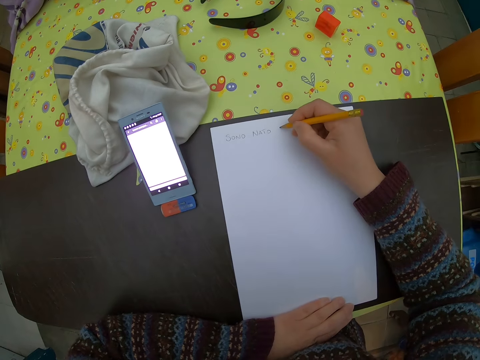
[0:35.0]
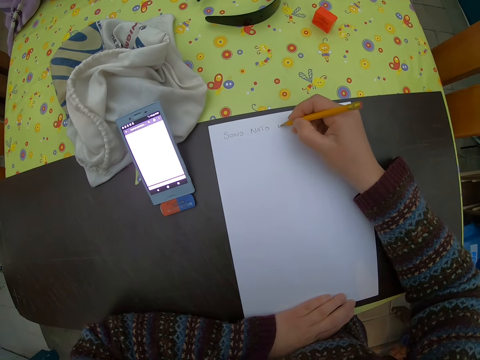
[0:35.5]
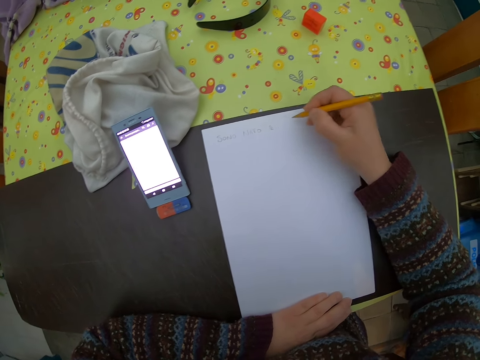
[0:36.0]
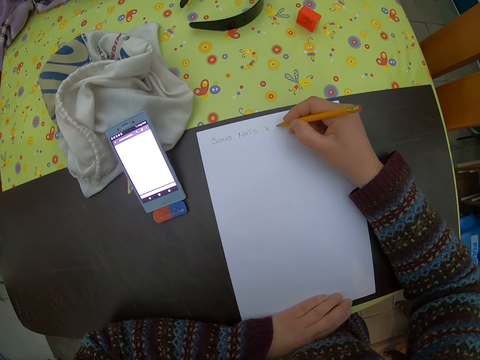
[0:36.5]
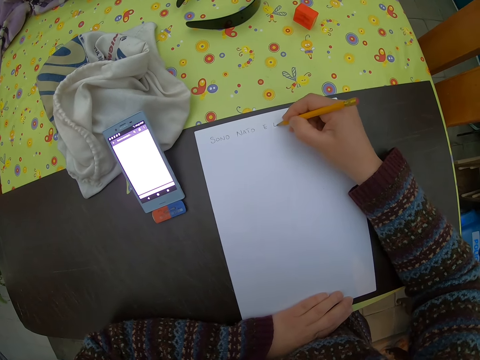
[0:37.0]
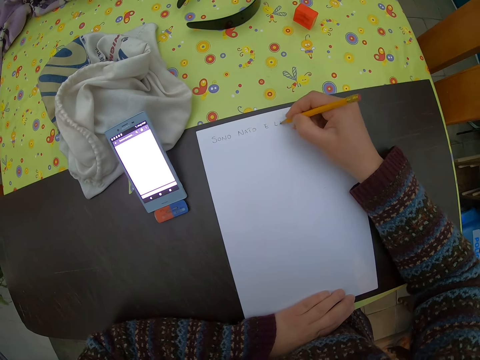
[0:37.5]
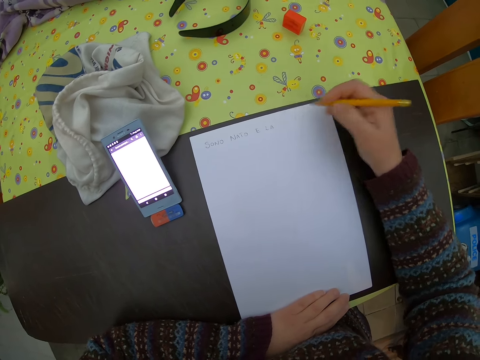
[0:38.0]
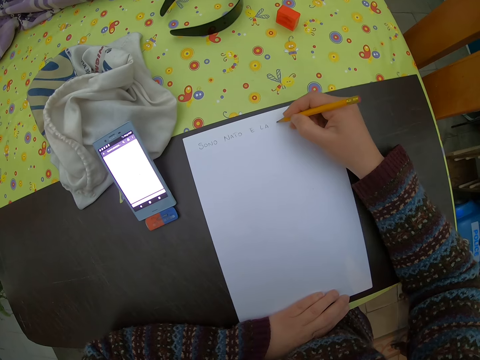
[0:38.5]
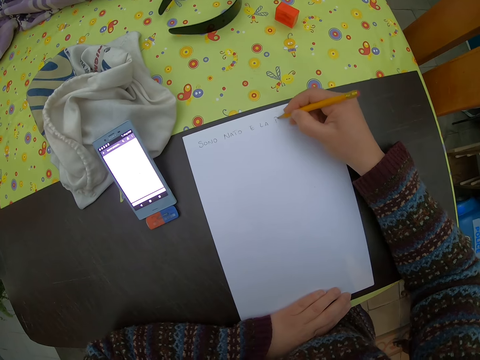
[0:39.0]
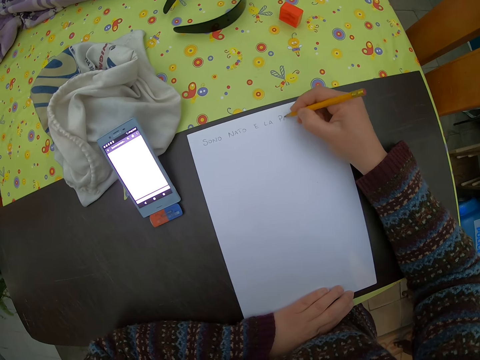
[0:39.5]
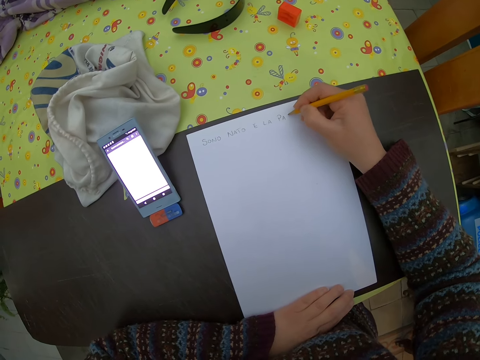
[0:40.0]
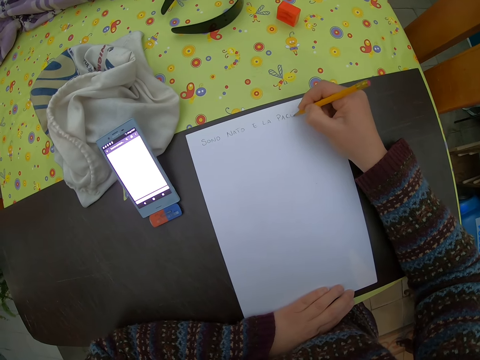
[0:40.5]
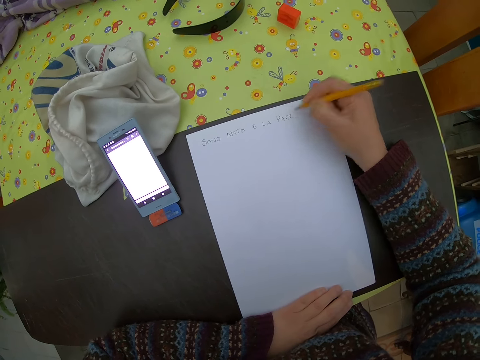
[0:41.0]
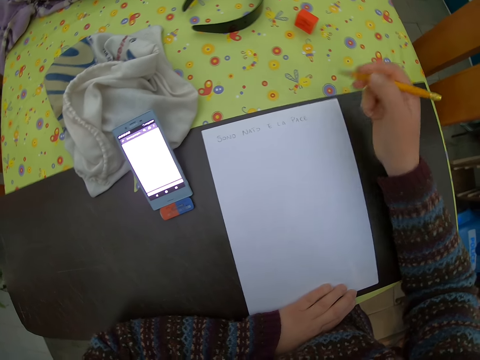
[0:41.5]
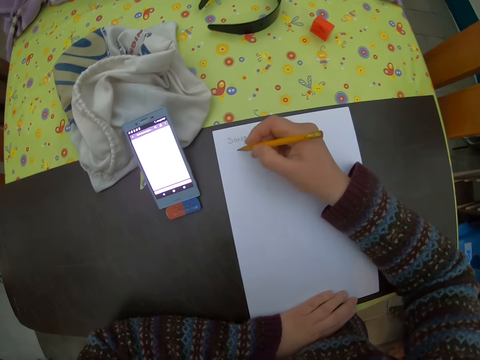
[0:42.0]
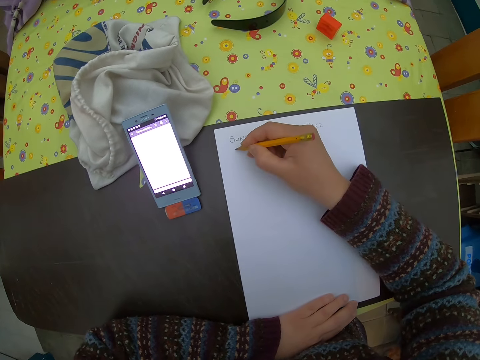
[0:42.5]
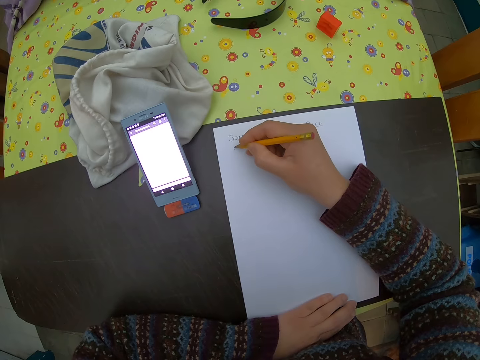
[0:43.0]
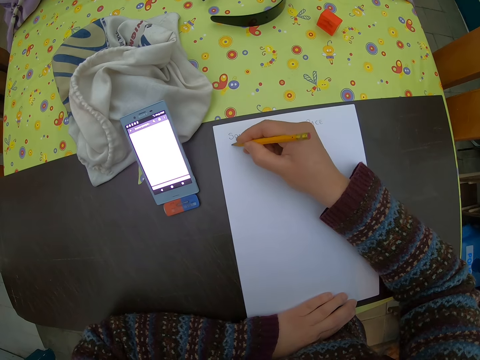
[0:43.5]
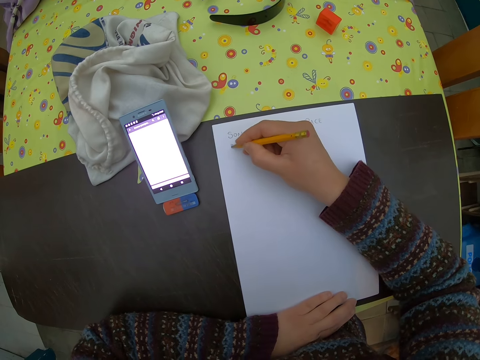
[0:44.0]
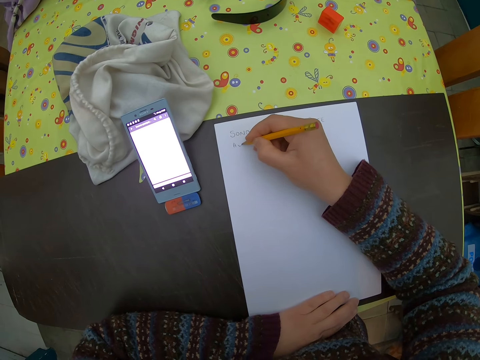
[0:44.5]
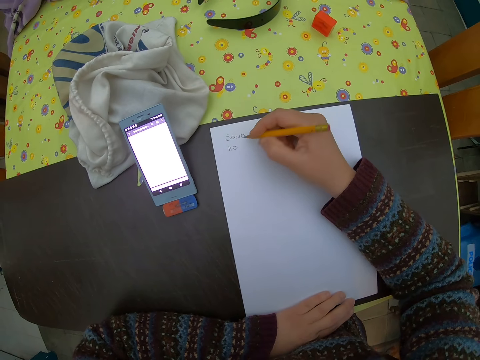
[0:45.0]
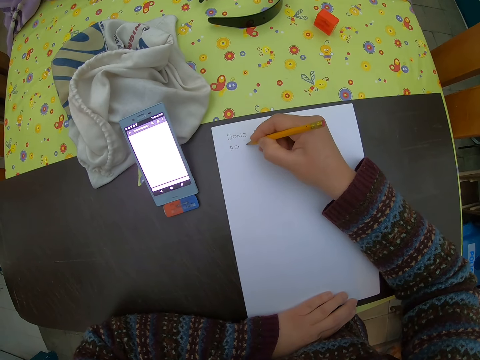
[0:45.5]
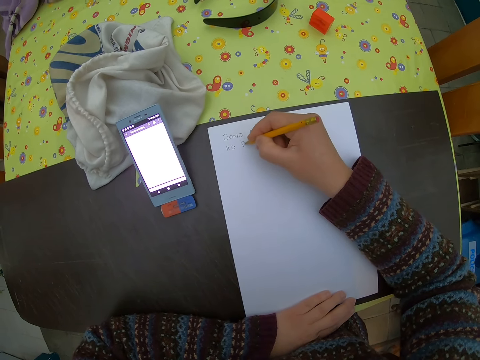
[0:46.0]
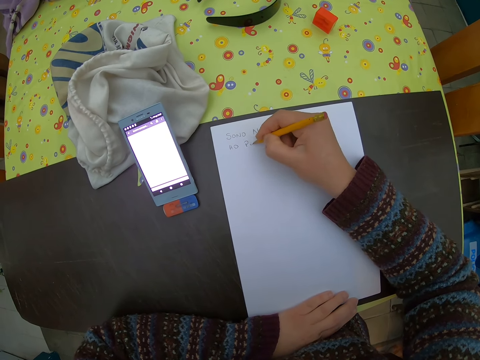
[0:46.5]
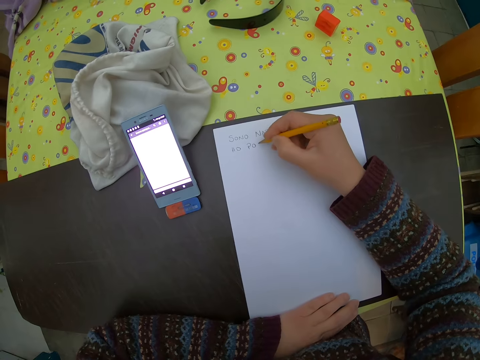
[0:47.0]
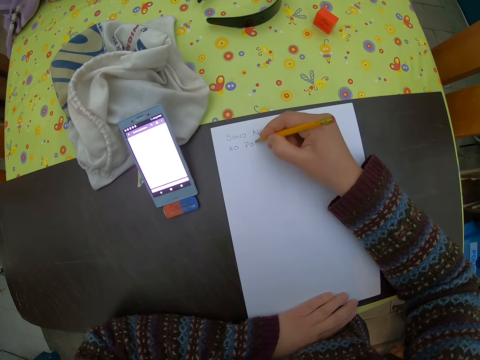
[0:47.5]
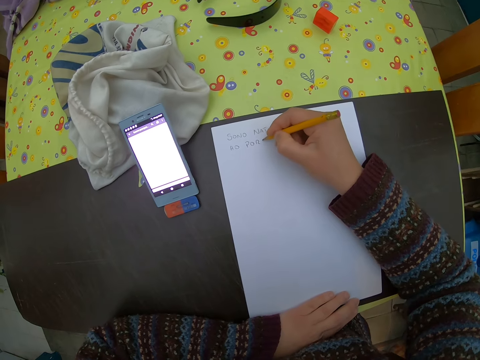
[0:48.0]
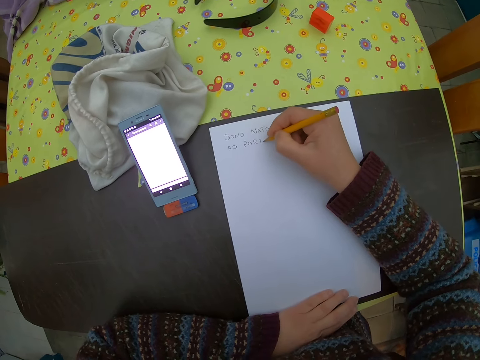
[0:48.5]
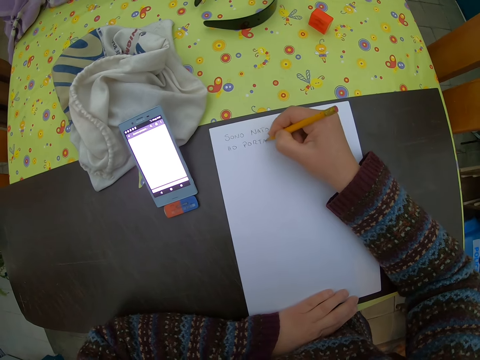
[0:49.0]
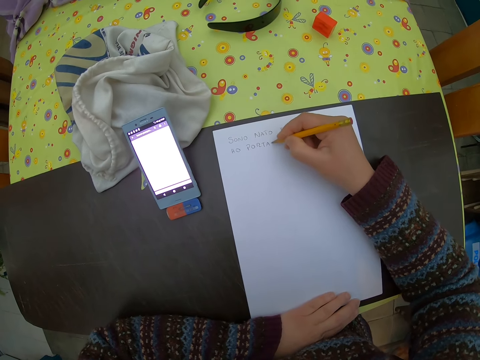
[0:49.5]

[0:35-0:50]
The camera wearer writes on the paper.

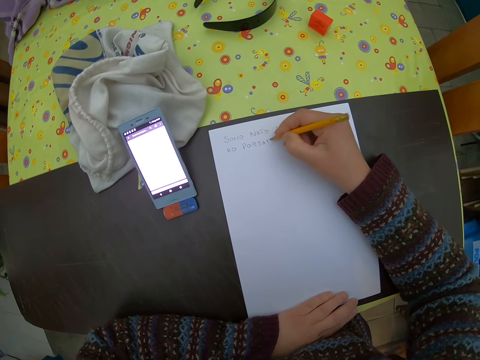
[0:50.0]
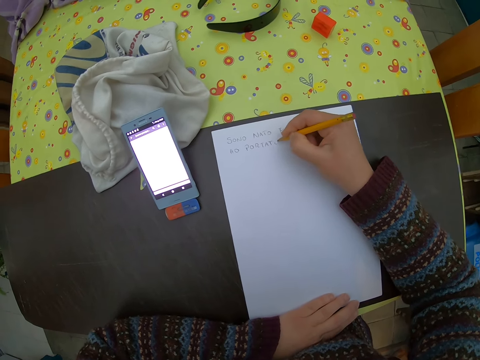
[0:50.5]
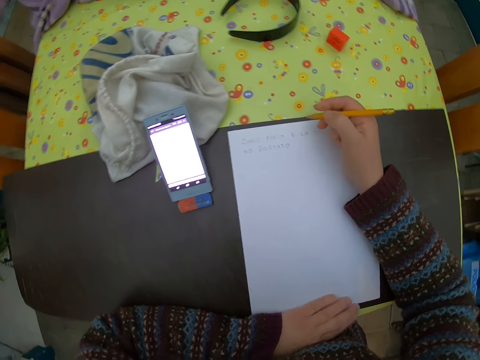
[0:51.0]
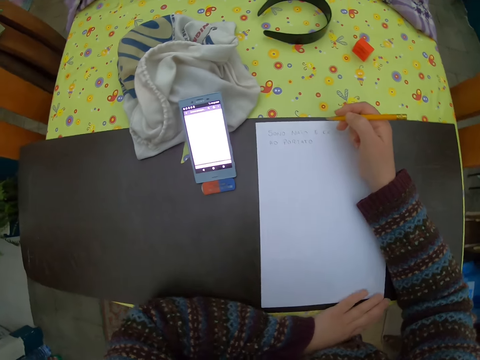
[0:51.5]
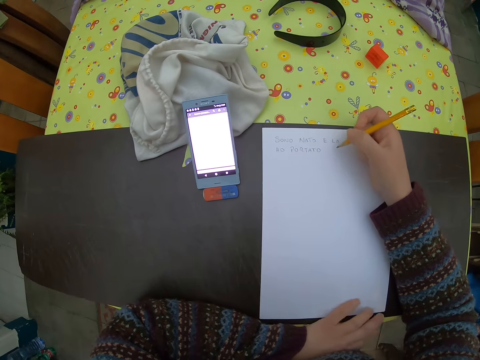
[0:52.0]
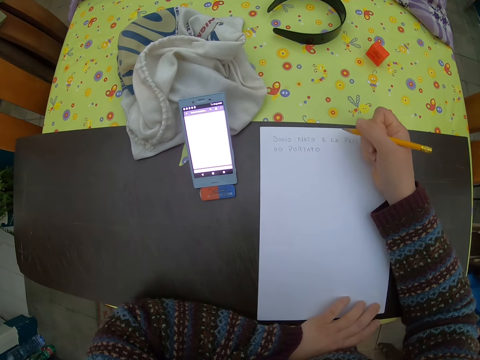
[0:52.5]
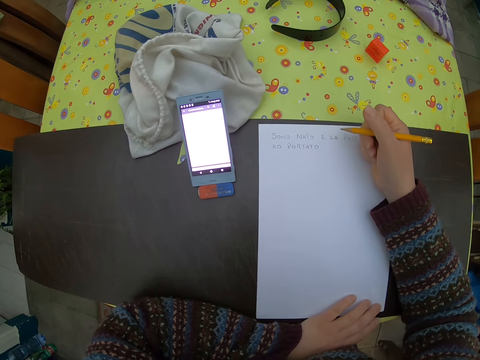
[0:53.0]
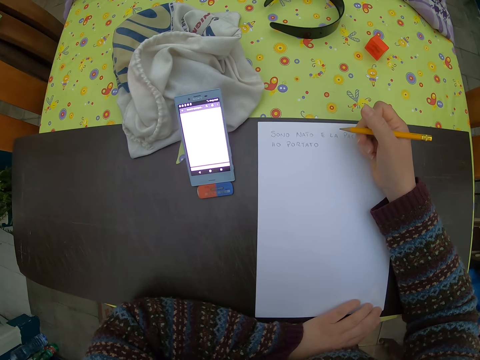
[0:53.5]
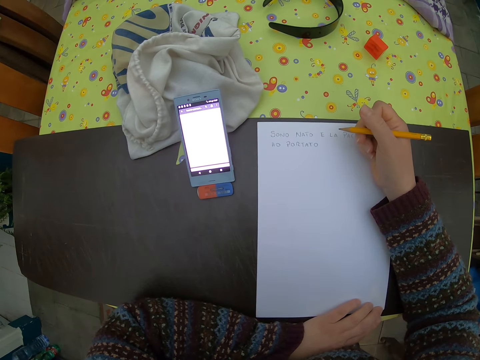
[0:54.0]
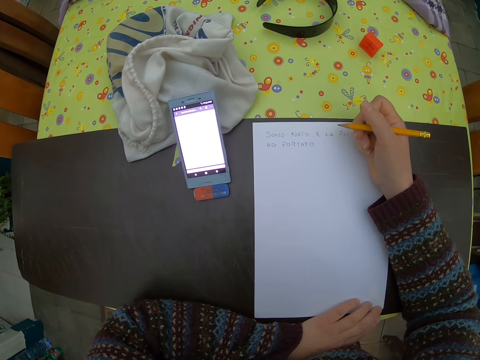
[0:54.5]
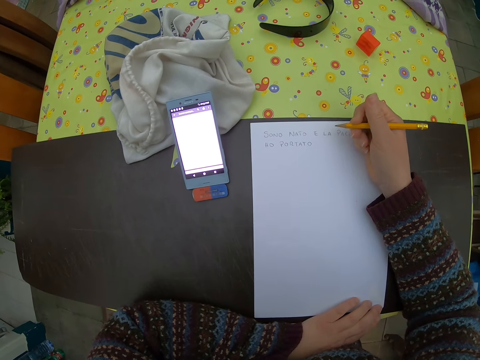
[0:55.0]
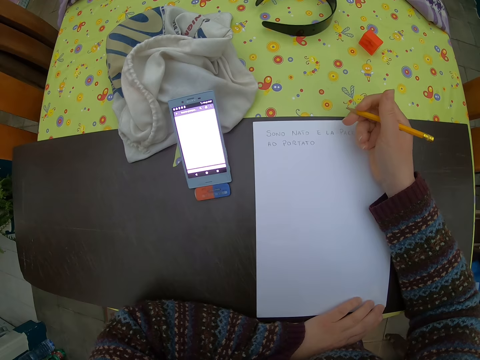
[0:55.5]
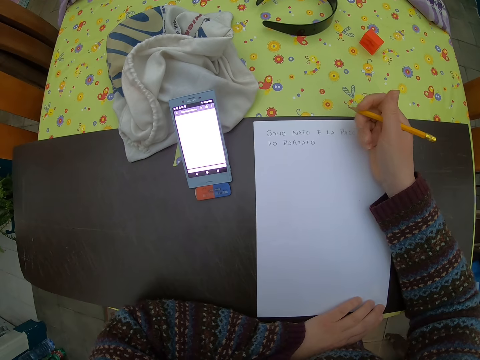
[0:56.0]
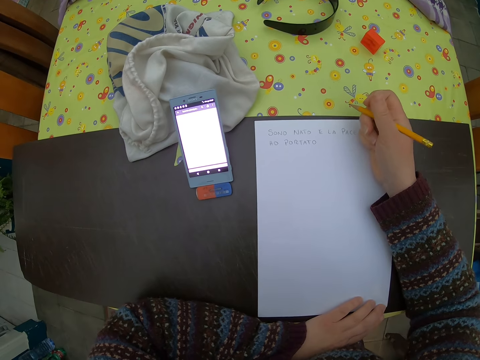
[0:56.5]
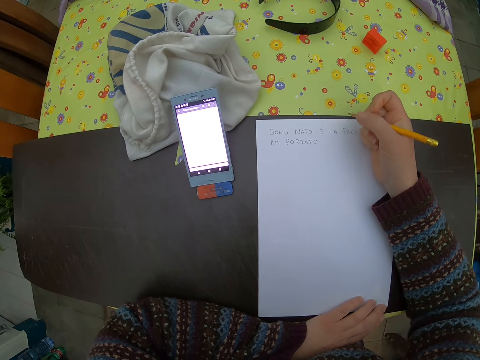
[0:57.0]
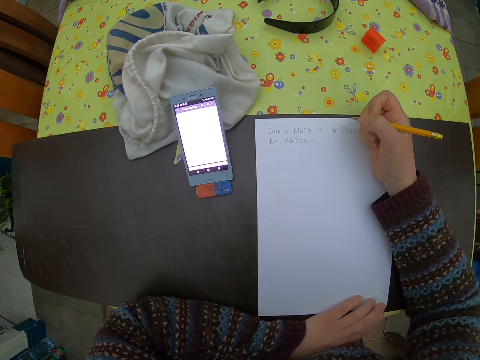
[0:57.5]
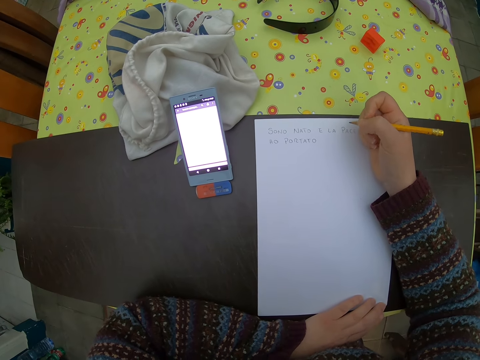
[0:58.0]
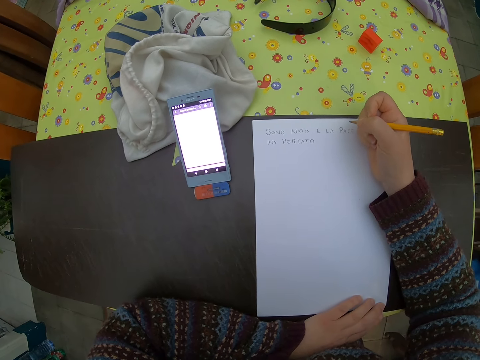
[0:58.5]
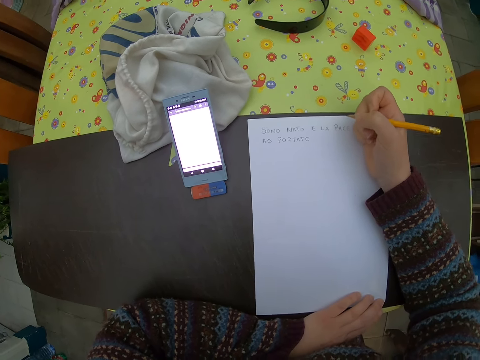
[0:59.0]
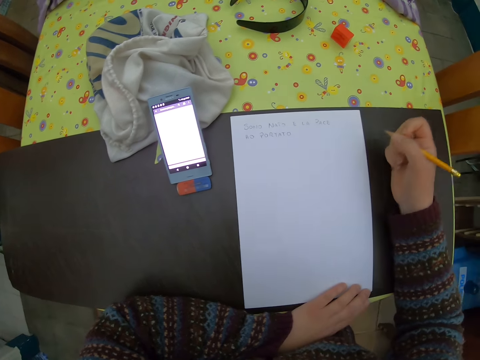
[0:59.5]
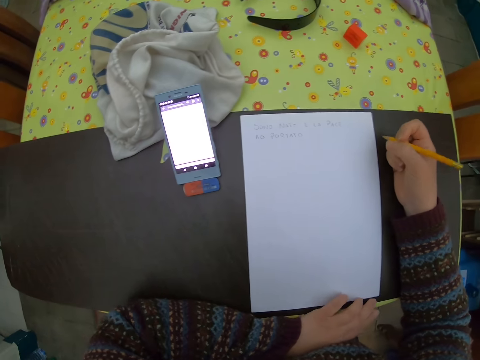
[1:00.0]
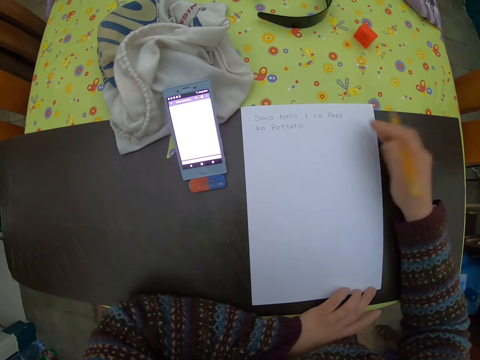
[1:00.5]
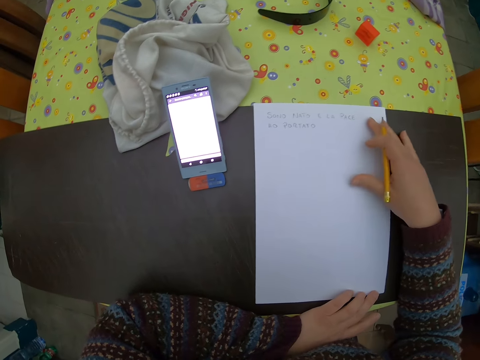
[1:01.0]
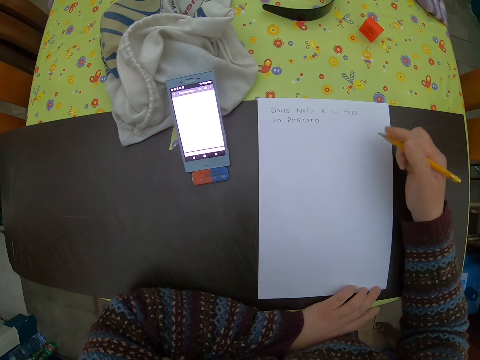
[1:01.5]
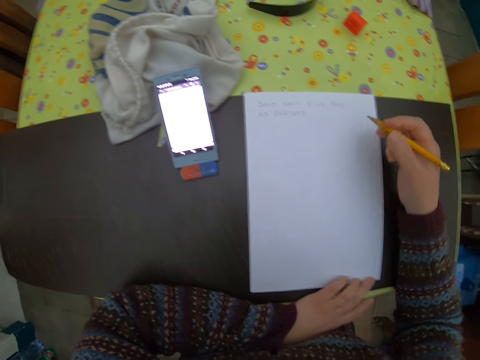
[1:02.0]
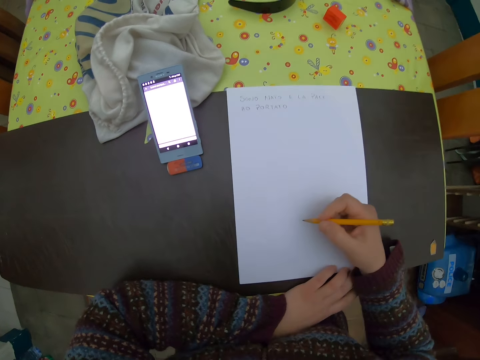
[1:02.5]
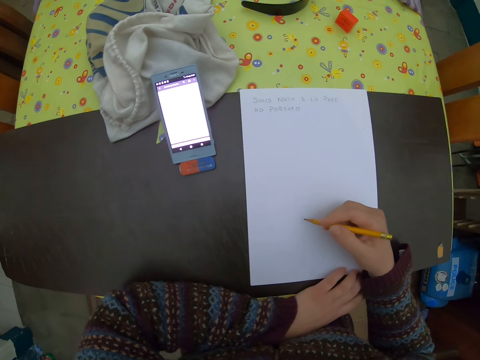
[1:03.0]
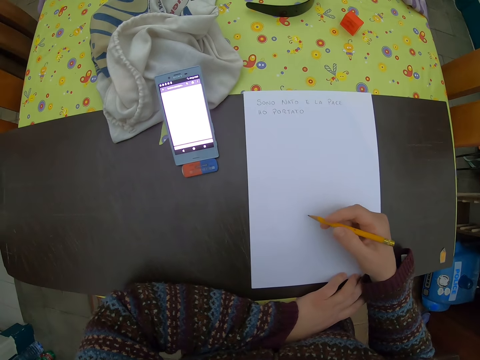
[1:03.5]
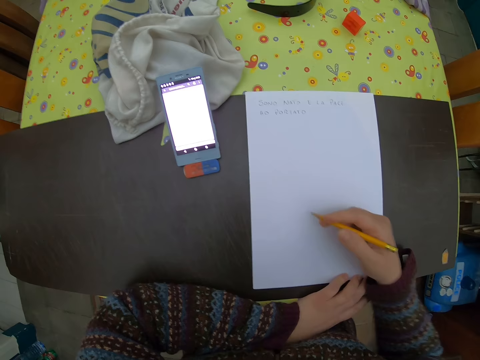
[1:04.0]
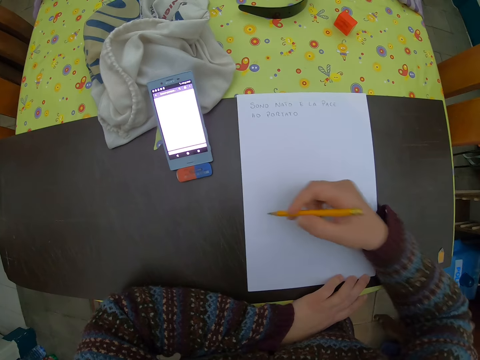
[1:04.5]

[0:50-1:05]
The camera wearer looks around. She moves the hand. She adjusts the paper on the table with her left hand. She holds the paper on the table with her left hand. She adjusts the paper on the table with her right hand. She moves the drawing paper.
